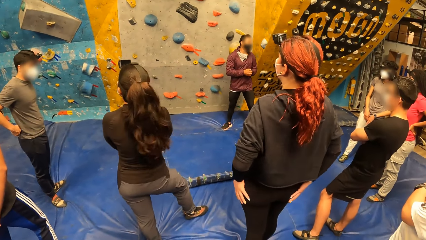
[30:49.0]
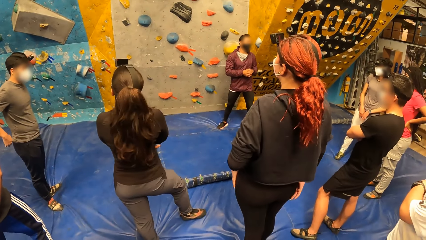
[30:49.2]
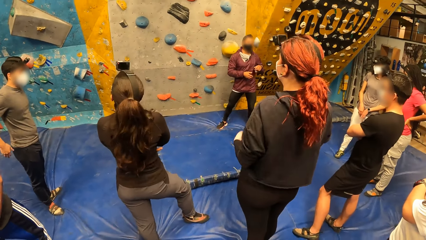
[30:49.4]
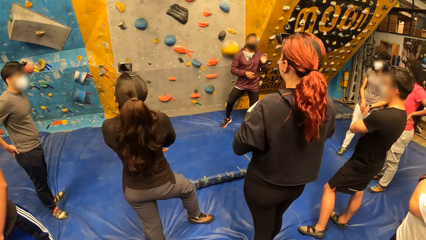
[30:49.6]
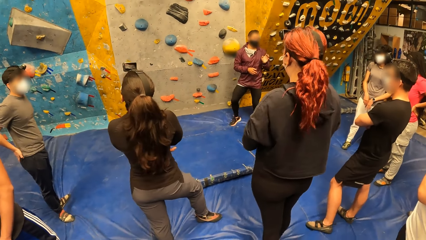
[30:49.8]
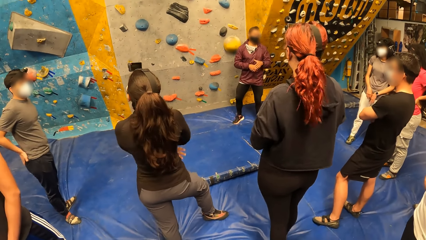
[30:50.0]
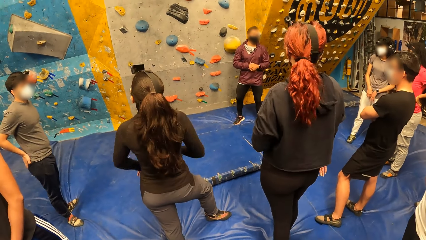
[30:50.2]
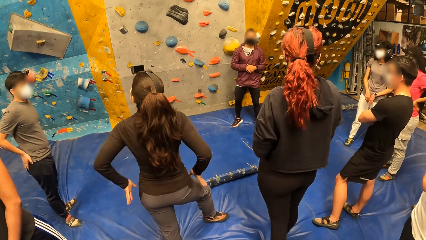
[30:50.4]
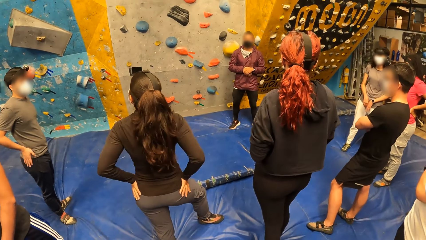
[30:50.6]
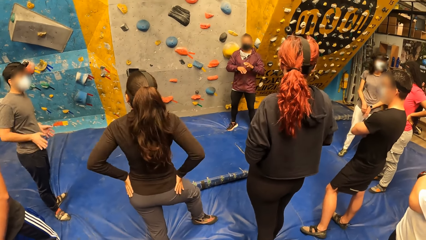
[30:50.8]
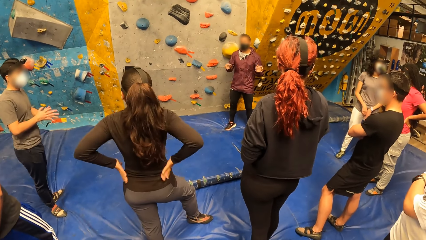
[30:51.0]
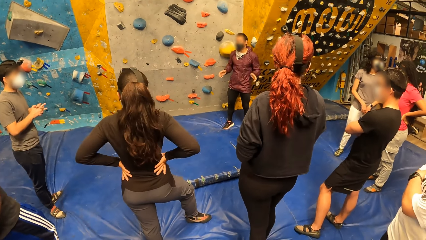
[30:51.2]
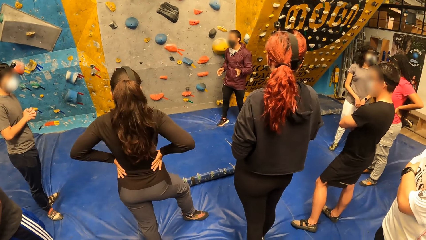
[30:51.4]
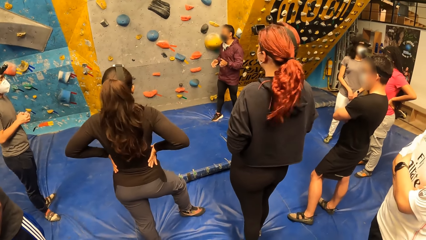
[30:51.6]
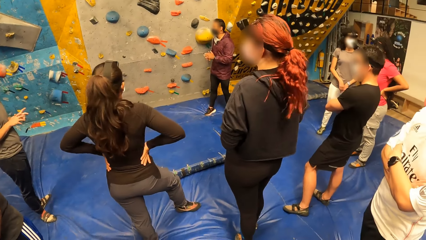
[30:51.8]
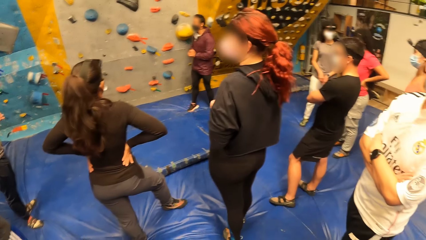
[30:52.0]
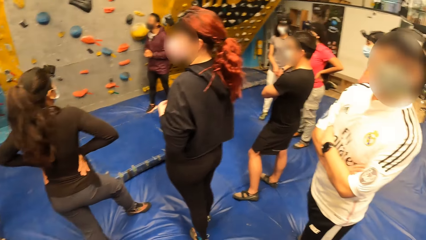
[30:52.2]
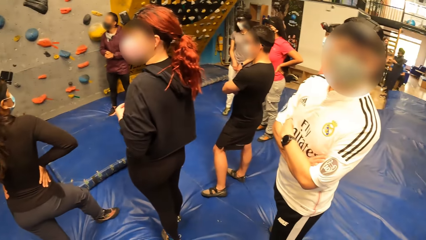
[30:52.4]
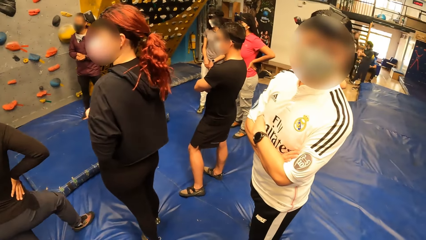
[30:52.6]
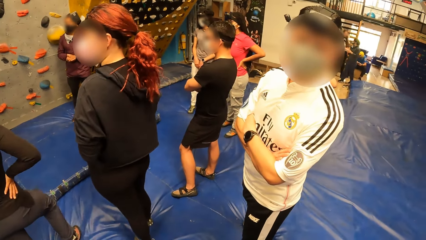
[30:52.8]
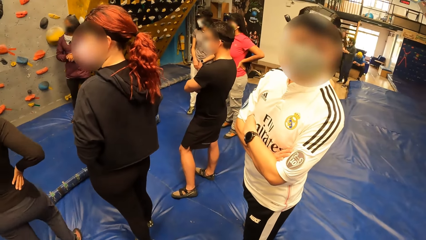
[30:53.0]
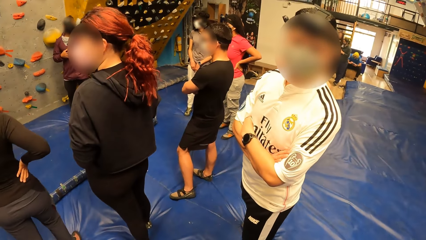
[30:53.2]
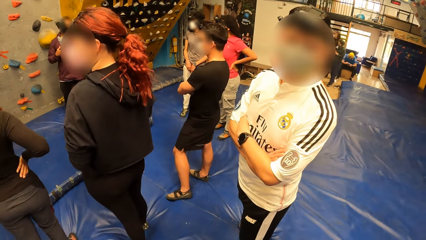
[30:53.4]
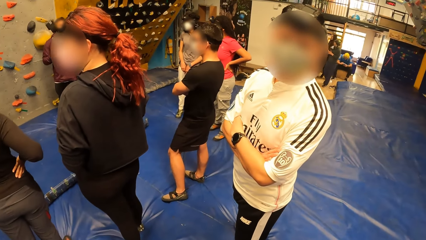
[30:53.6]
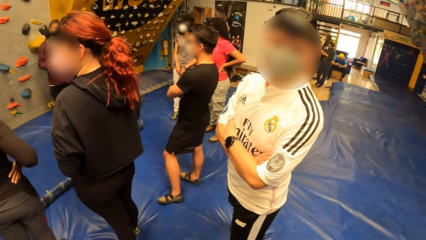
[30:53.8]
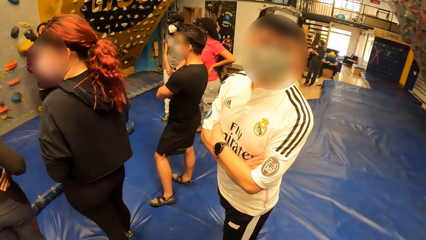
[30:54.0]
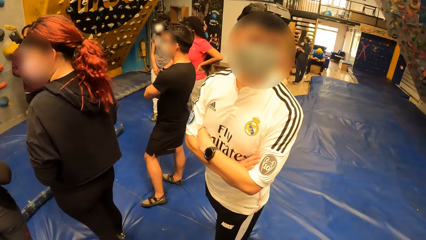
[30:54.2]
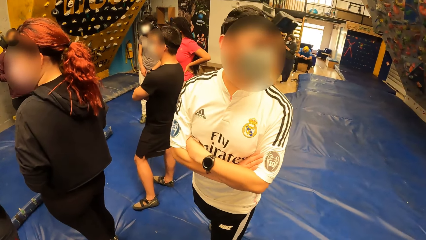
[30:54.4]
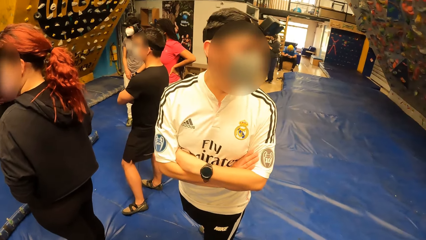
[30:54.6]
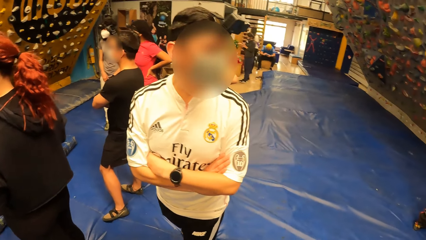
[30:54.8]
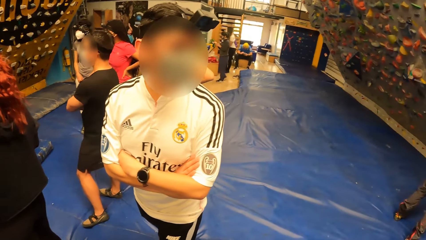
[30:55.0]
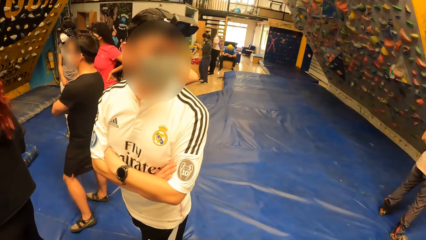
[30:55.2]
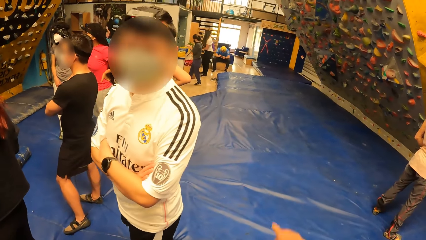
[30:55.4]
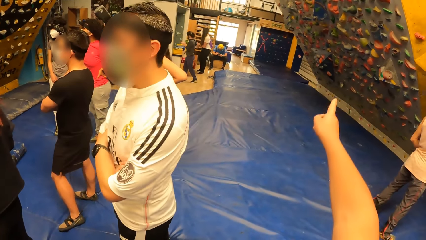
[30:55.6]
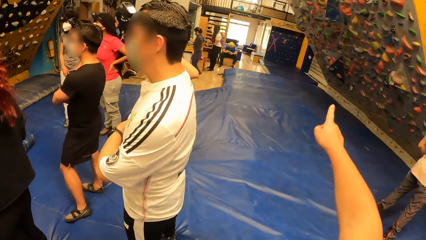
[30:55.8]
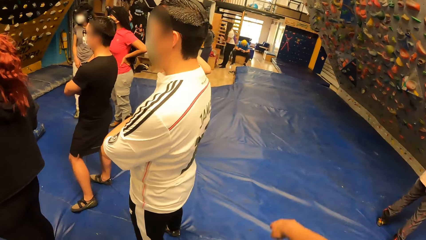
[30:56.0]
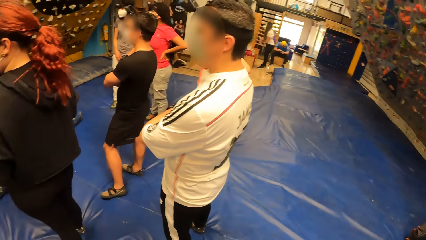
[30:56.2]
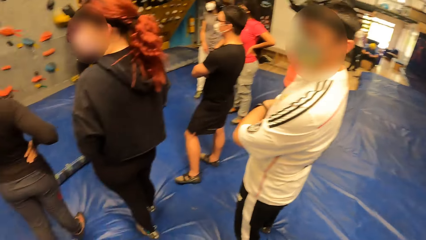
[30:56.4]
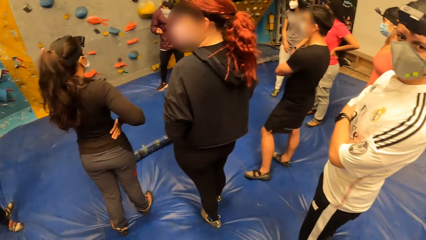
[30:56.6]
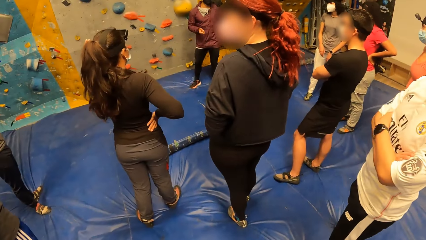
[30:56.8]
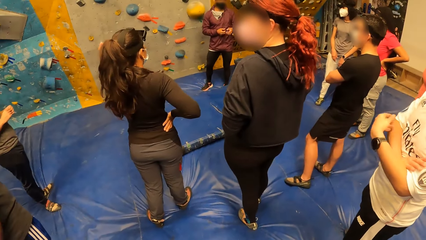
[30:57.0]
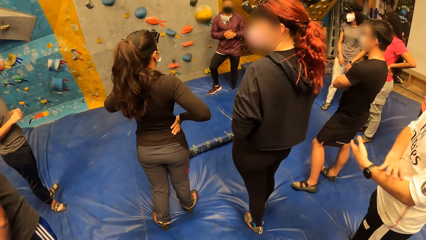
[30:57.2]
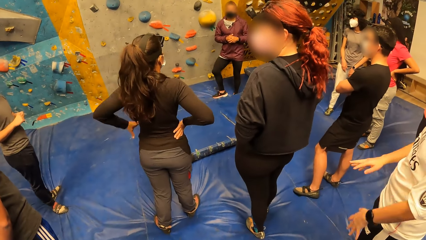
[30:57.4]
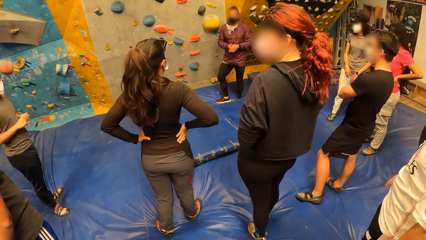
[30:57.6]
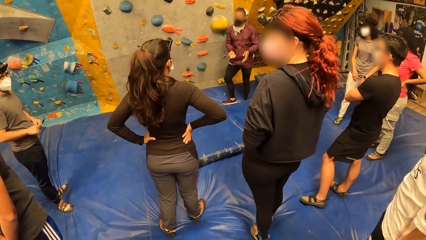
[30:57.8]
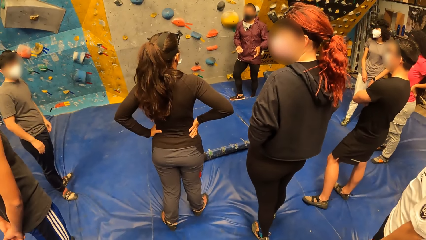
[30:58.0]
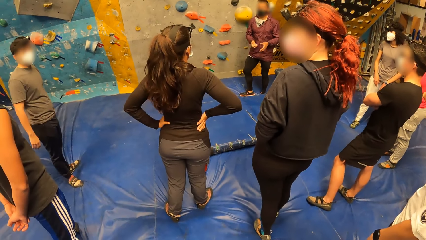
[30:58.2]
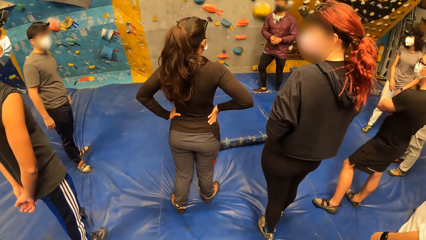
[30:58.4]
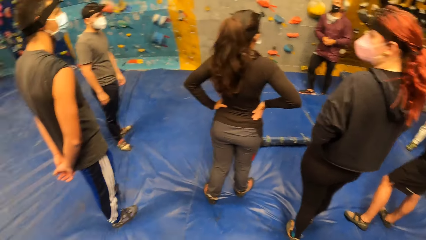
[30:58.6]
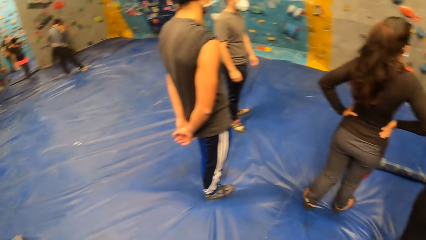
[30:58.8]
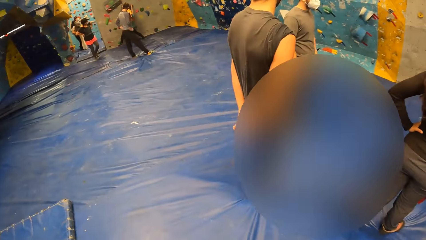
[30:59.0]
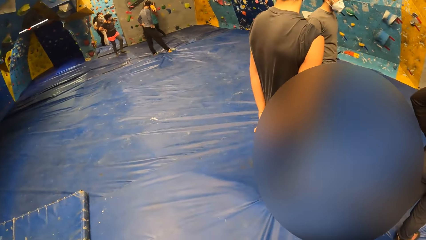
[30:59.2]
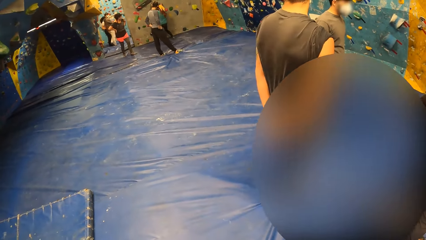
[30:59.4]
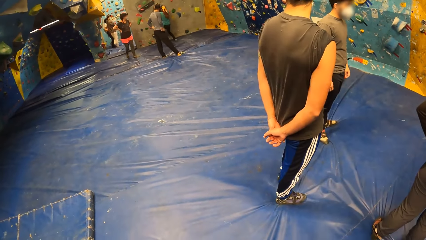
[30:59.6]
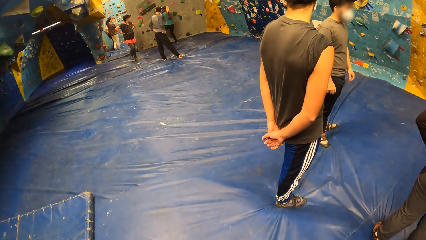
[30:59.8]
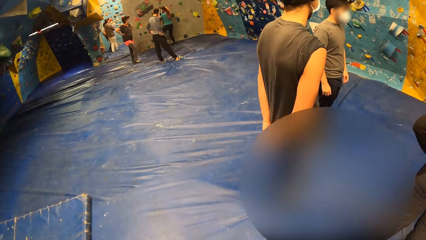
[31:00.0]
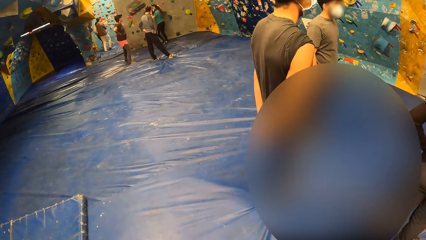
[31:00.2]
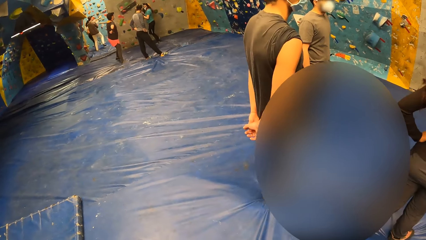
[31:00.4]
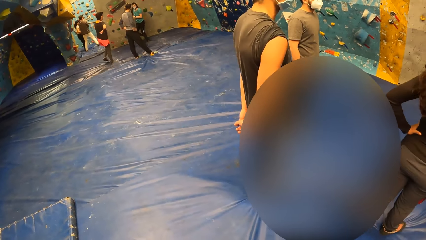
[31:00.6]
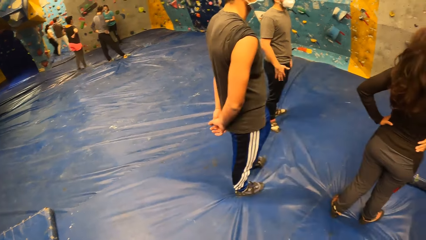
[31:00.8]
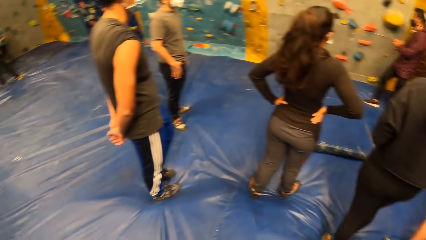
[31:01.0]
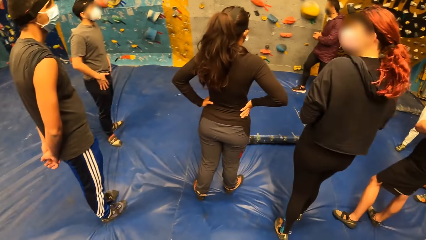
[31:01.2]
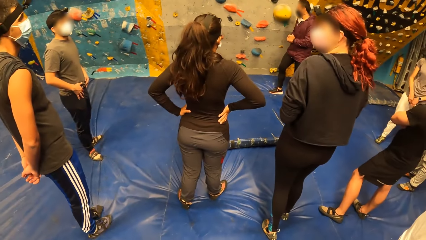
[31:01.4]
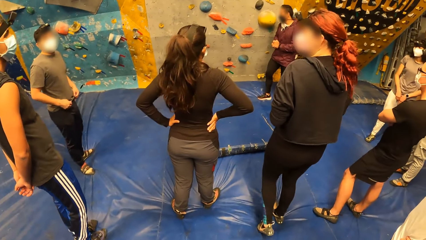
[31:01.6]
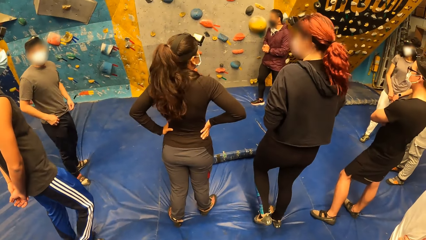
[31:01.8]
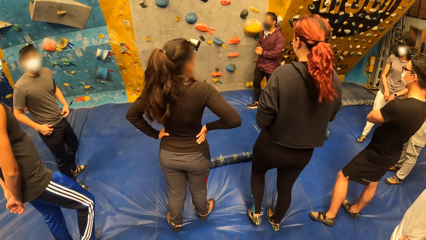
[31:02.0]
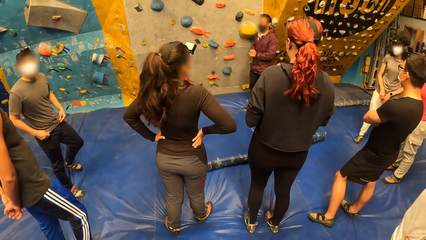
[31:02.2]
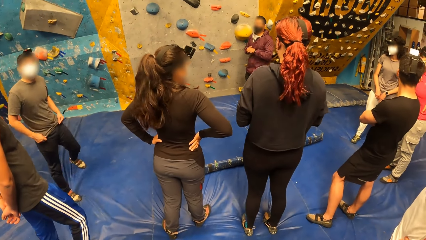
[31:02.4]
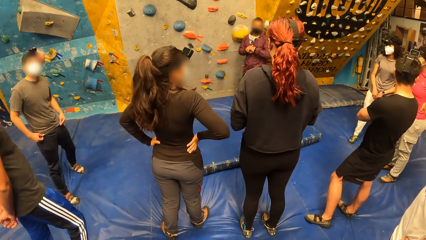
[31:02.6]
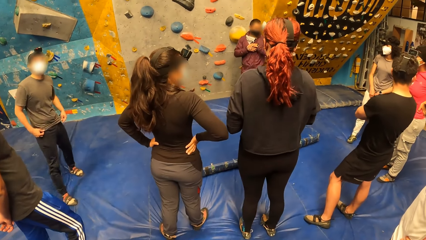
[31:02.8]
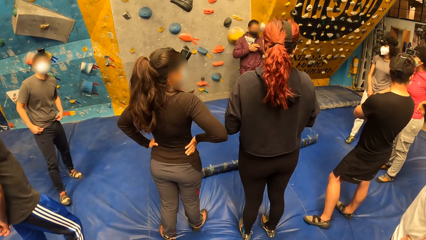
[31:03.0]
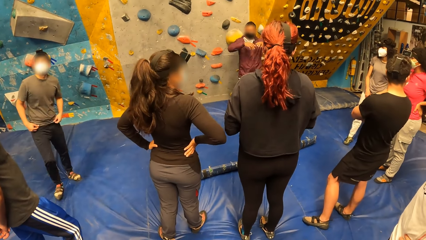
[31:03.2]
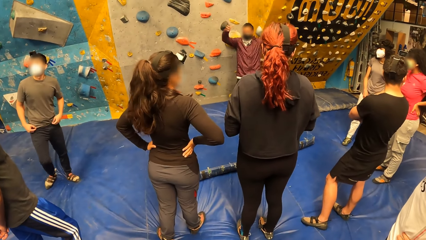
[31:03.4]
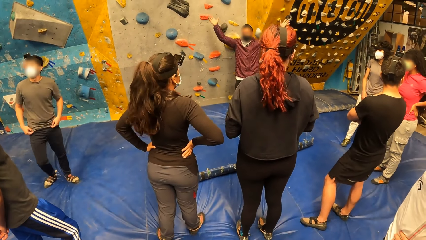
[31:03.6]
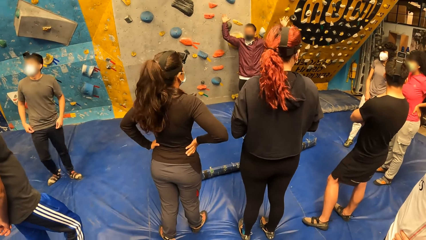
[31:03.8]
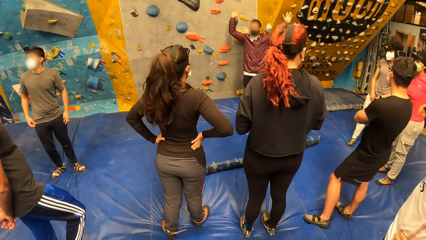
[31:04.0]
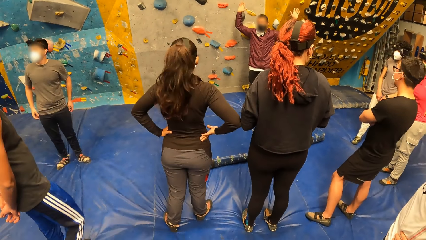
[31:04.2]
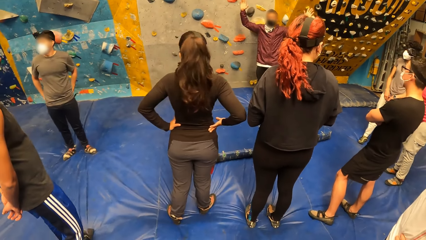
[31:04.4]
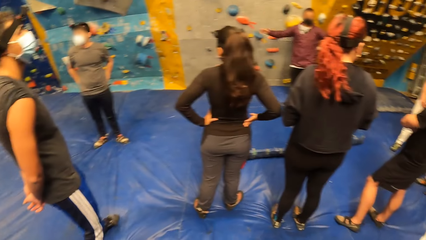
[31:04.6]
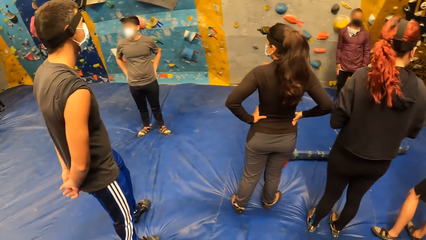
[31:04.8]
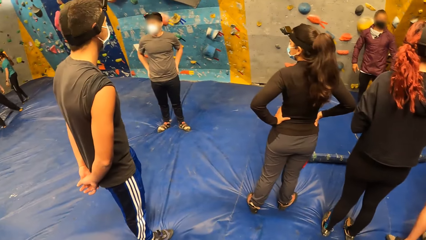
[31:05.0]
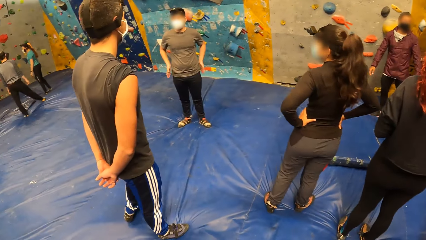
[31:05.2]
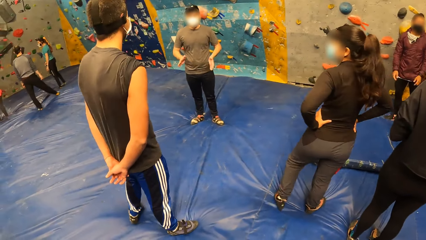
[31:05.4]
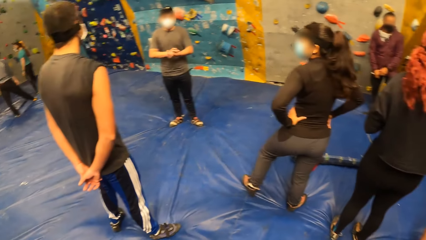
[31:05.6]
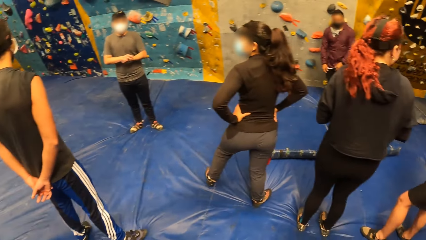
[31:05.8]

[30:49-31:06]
A man explains the rock climbing game. The camera wearer talks to a person. She points her right index finger at a bouldering wall. The man explains the rock climbing game. The camera wearer looks around. The man explains the rock climbing game.
